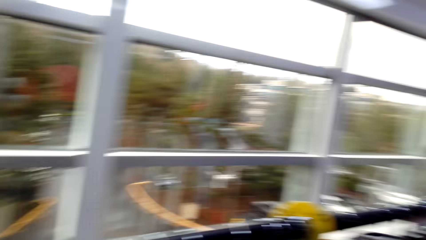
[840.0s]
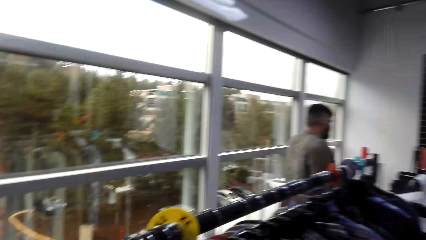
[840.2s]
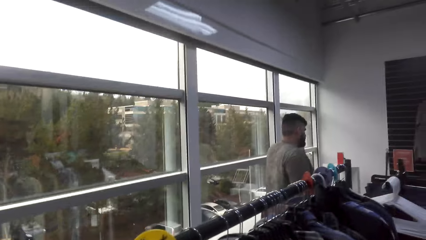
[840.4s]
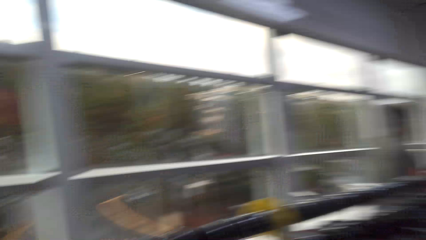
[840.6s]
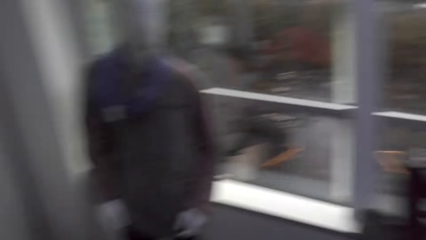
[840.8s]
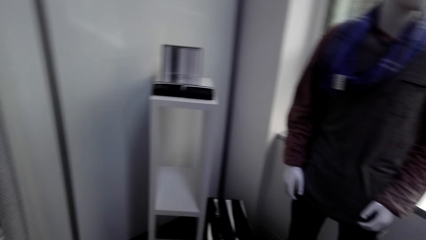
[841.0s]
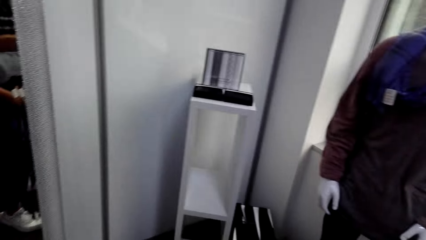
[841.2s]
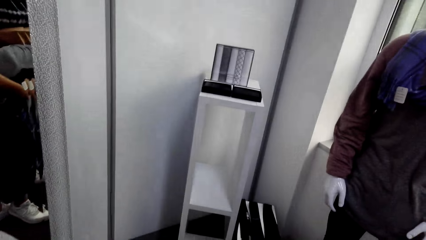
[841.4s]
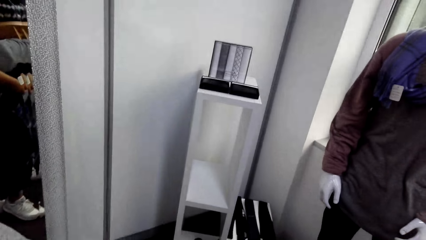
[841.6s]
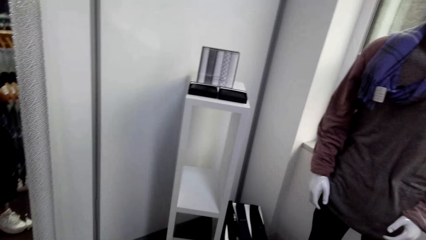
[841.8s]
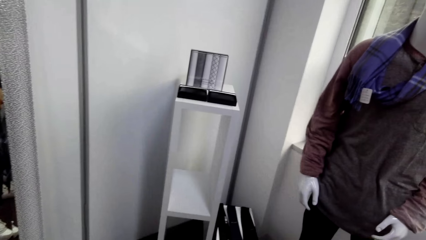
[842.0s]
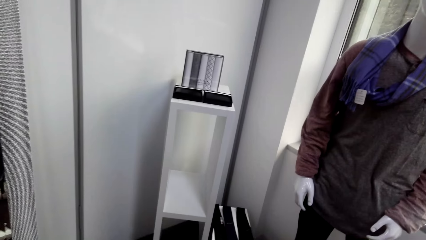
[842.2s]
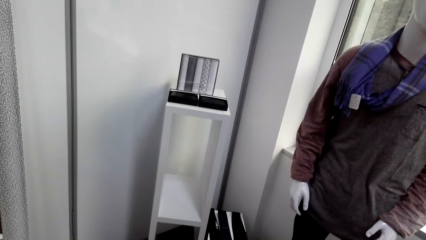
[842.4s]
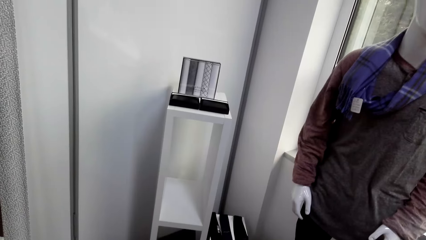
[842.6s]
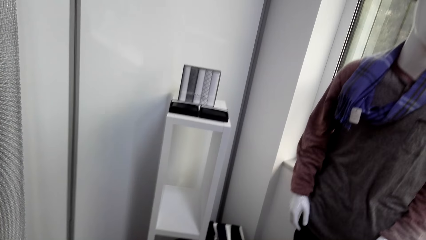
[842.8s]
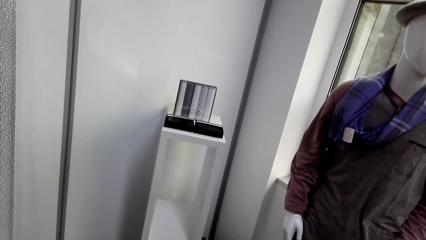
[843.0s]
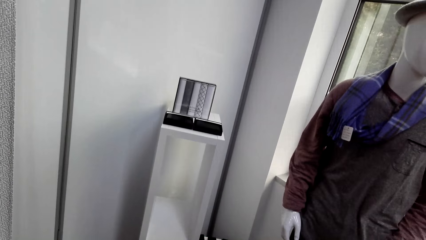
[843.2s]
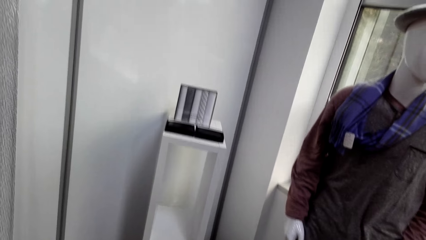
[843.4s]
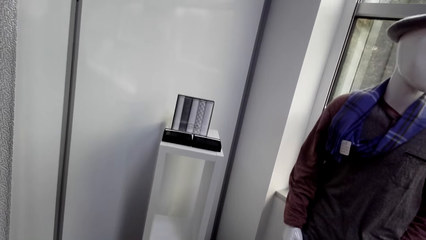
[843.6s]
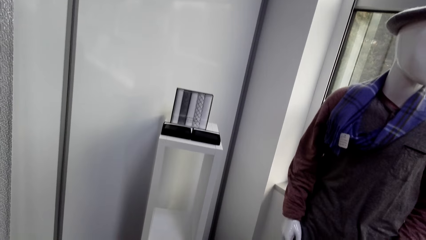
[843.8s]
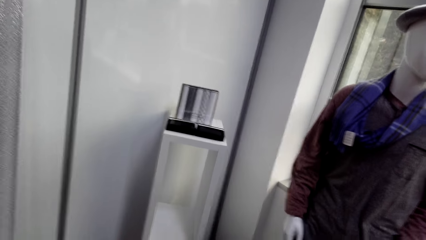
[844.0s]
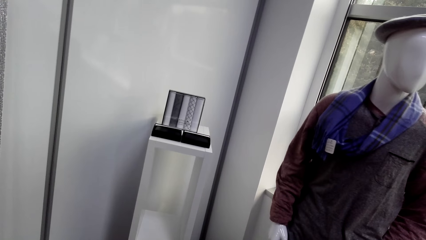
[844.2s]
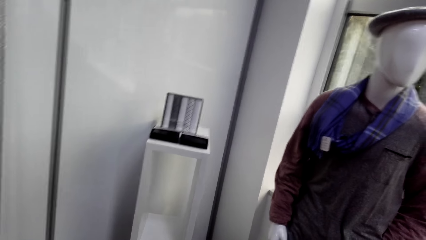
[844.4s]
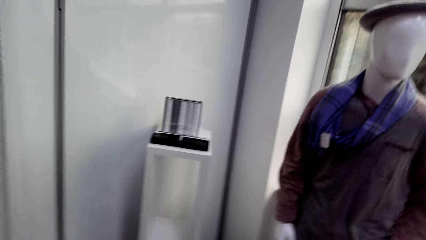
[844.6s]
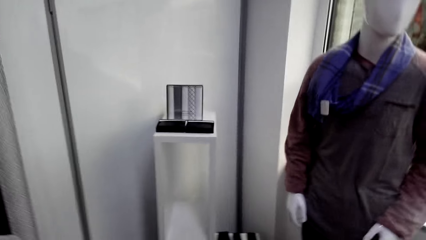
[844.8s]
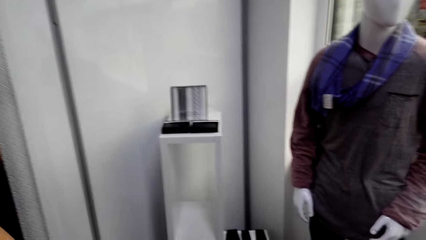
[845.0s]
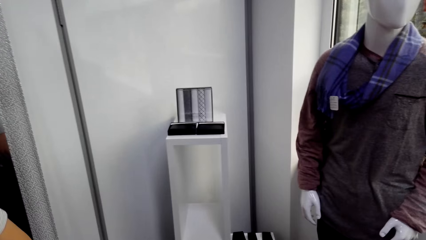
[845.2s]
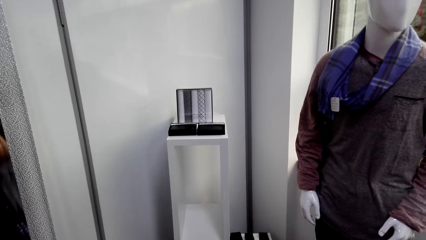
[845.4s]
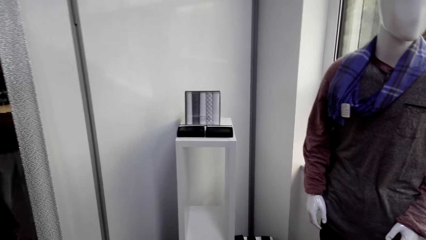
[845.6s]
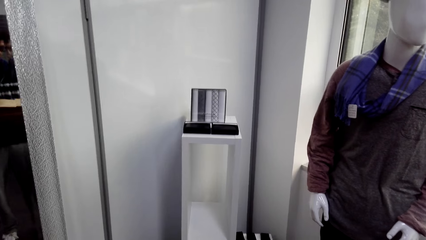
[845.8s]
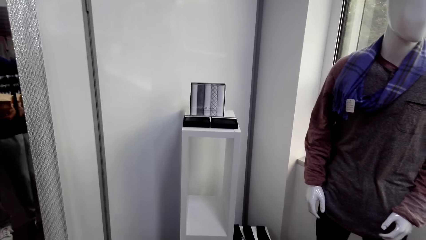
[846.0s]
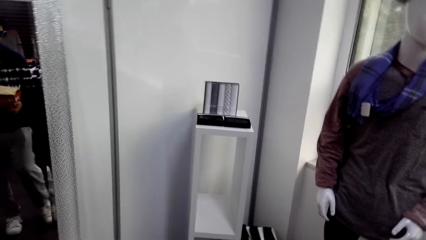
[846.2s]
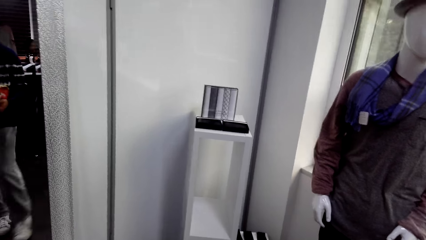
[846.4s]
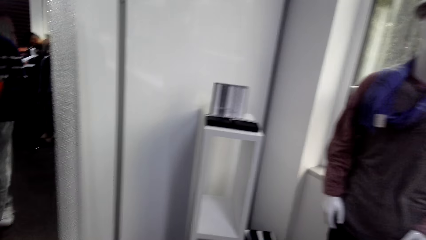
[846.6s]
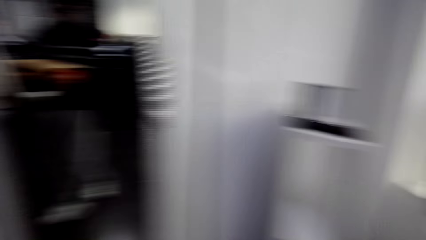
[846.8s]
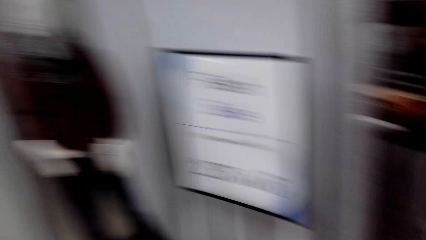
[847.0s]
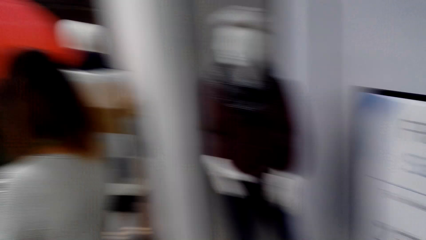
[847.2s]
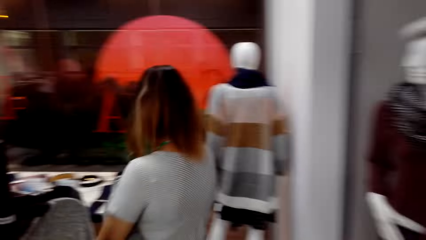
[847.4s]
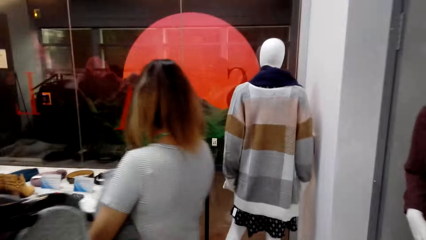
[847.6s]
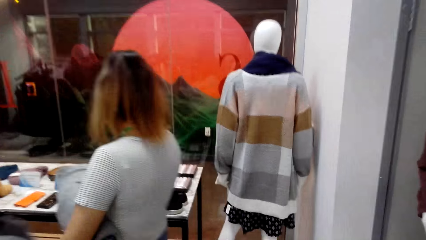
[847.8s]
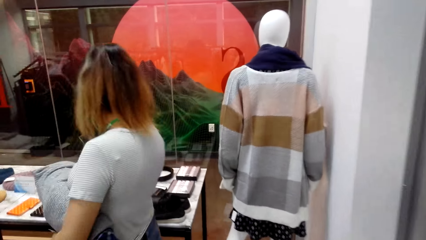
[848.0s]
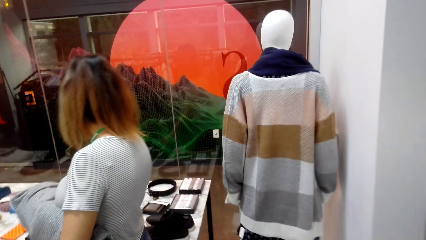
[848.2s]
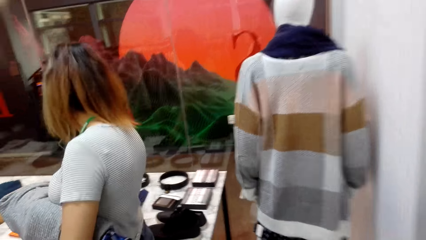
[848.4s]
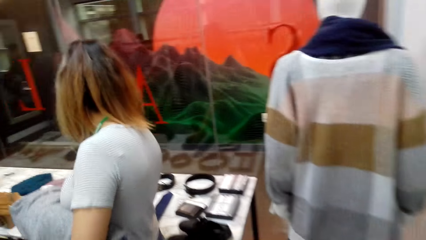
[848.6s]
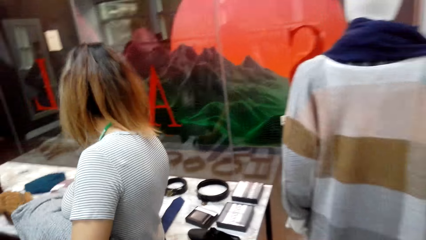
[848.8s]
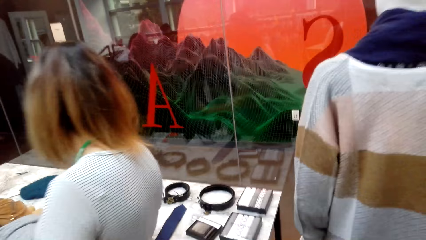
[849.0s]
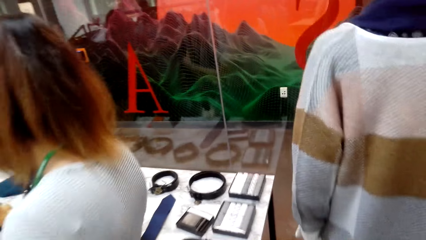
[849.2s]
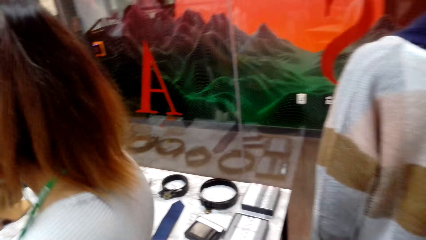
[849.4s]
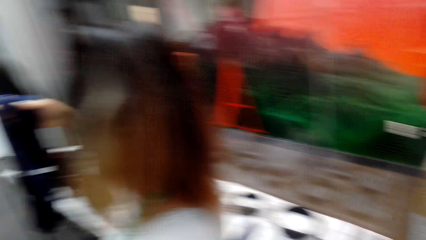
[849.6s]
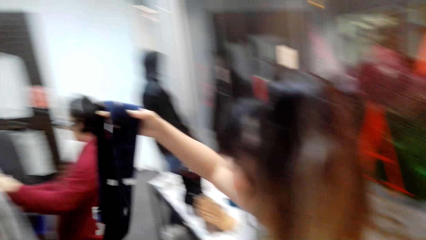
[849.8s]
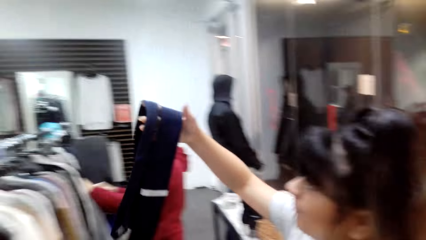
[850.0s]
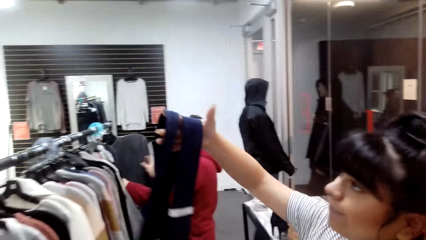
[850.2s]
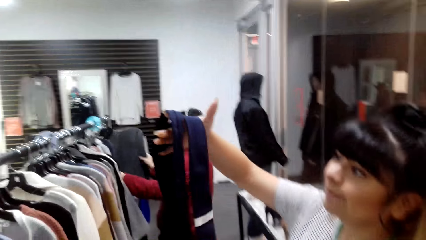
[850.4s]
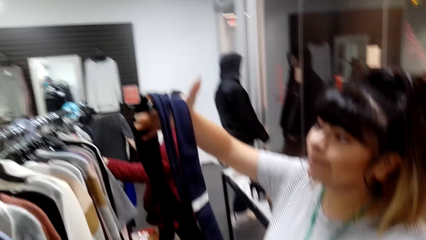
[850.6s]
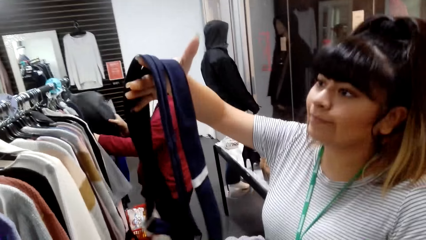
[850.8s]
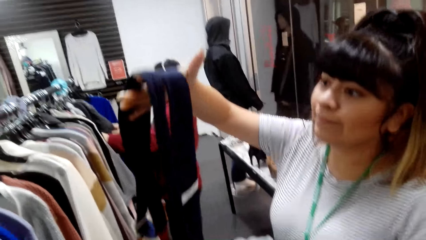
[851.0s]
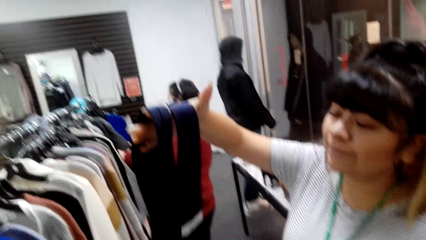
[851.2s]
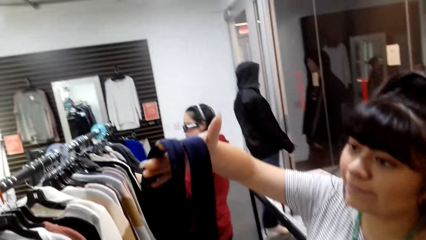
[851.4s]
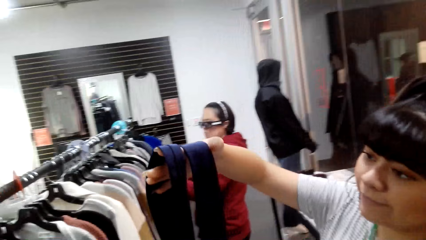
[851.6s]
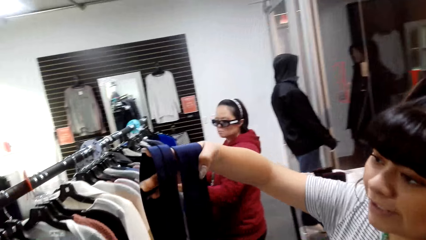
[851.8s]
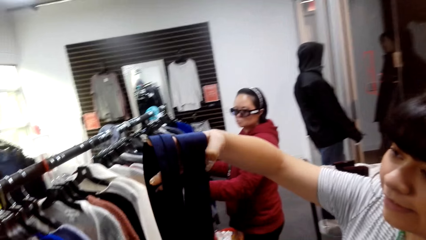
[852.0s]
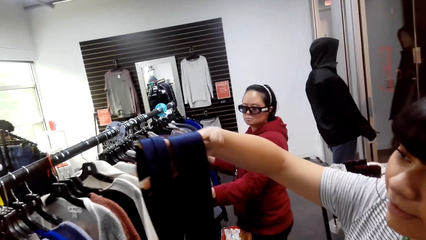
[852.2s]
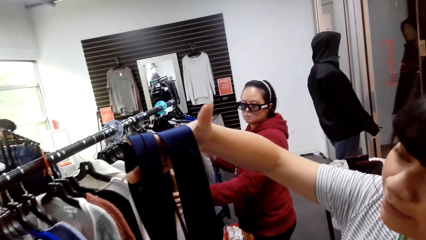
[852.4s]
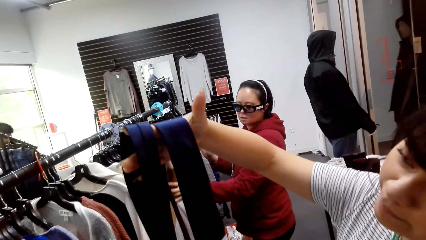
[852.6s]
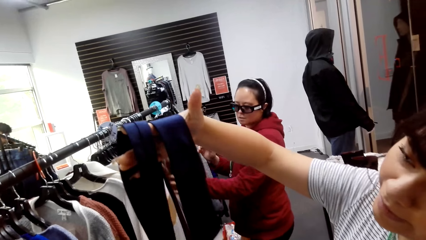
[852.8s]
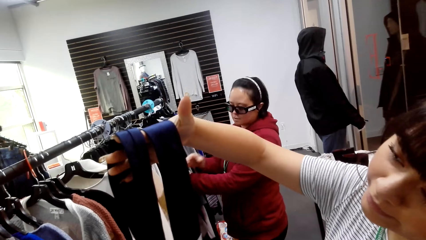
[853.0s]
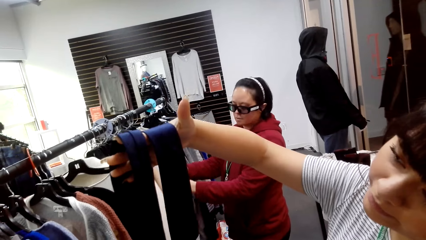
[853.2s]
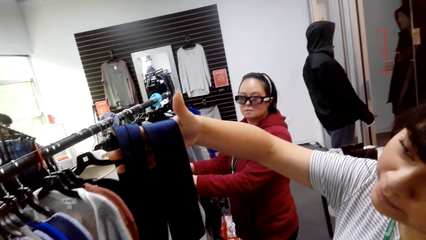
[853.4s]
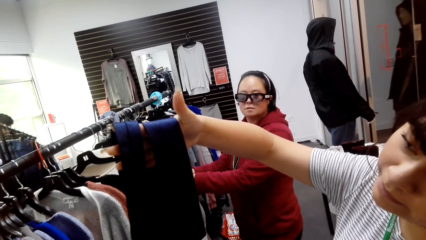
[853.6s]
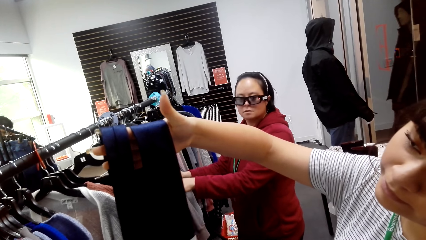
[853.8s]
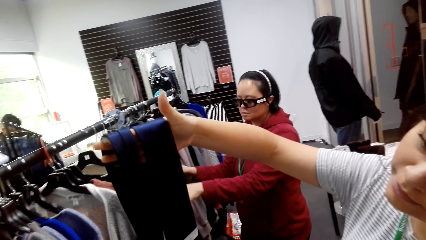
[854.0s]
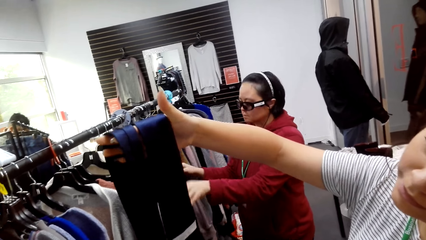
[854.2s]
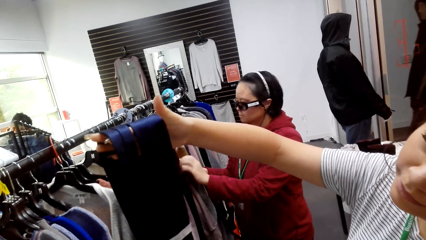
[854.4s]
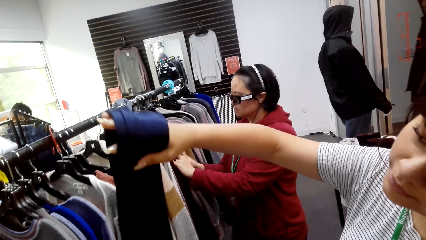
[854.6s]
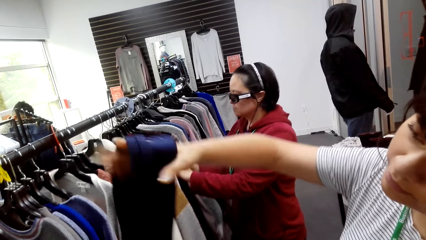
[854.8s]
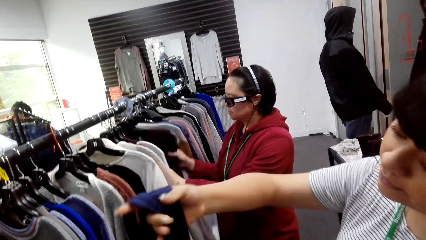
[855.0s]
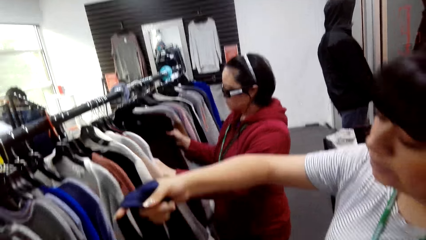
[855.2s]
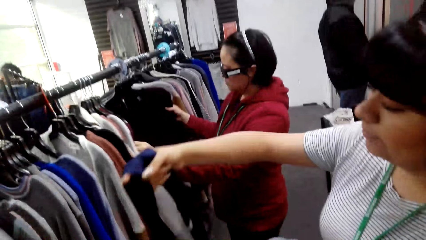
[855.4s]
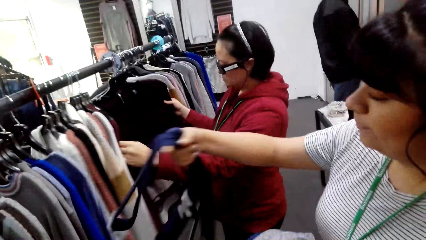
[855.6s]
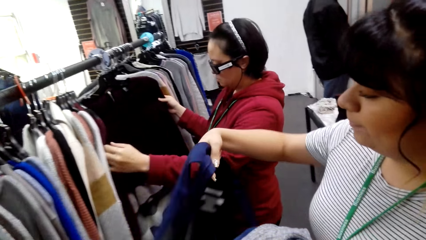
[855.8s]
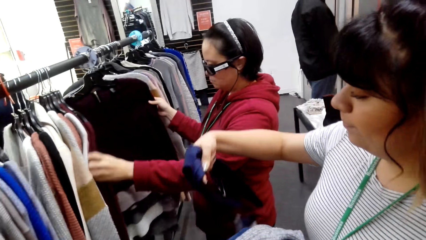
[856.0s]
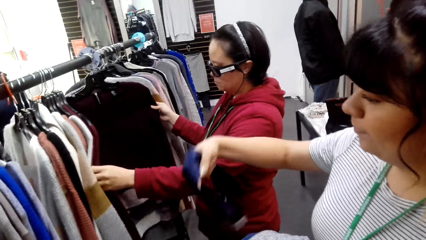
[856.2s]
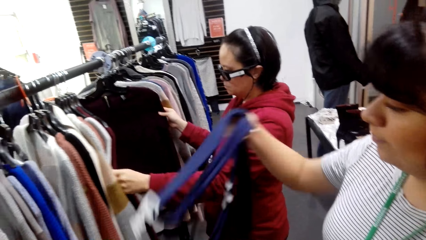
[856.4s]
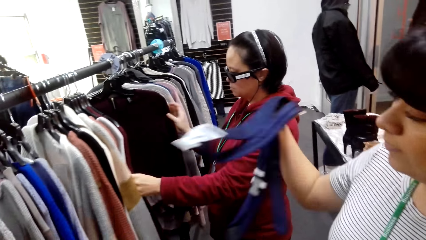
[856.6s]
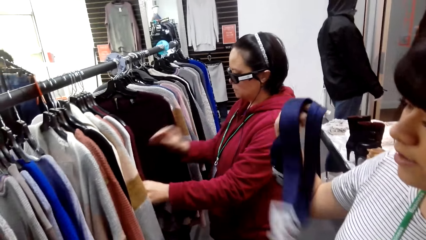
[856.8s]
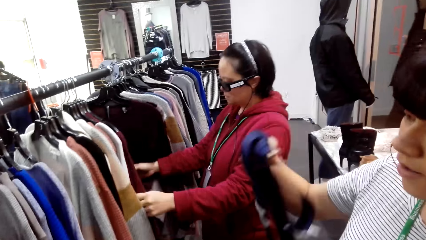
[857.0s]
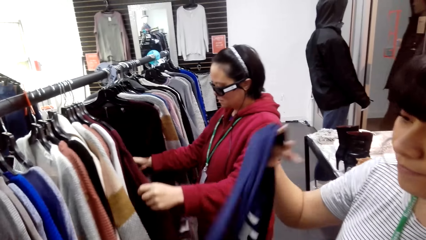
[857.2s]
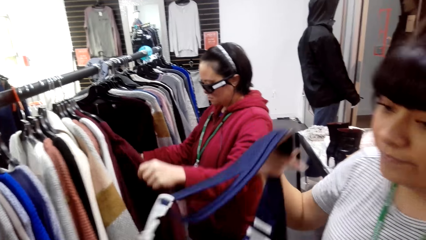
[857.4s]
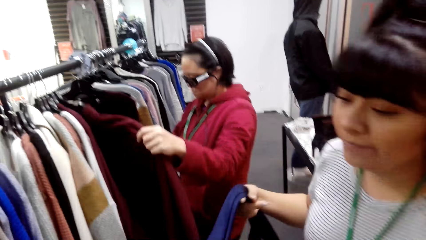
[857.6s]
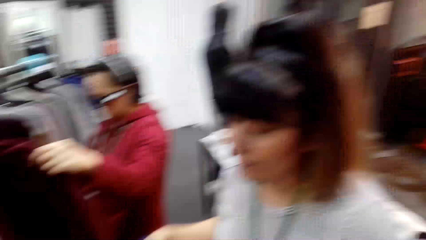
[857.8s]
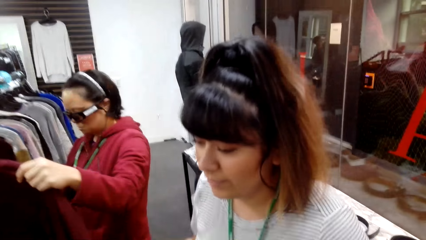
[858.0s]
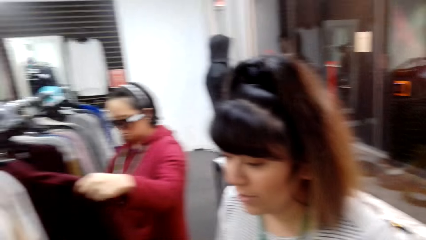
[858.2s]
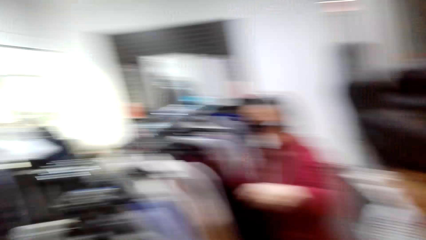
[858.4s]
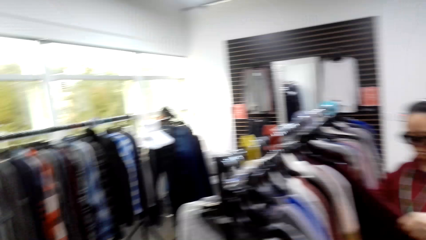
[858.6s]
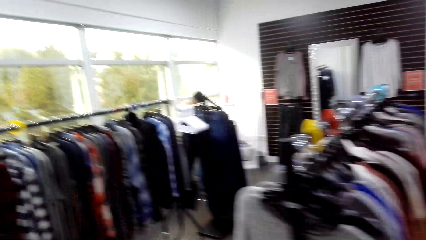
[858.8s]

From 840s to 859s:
The camera wearer looks around in the clothes shop. The camera wearer and a woman walk around in the clothes shop. The camera wearer stares at the woman. The woman lifts a tie. The woman pulls up the neck tie. The woman adjusts the tie.
